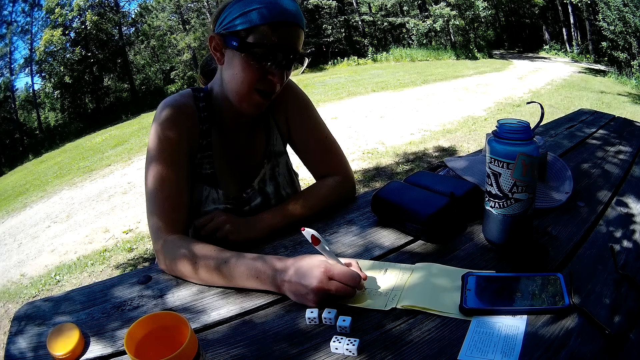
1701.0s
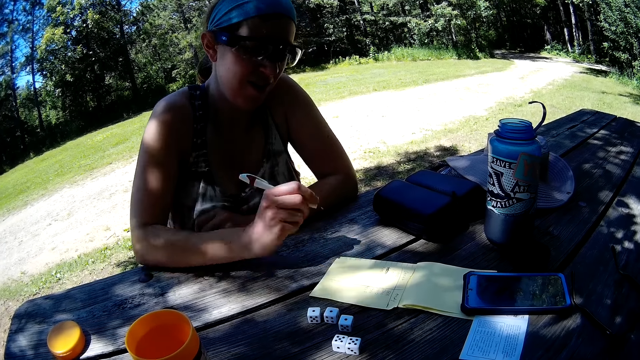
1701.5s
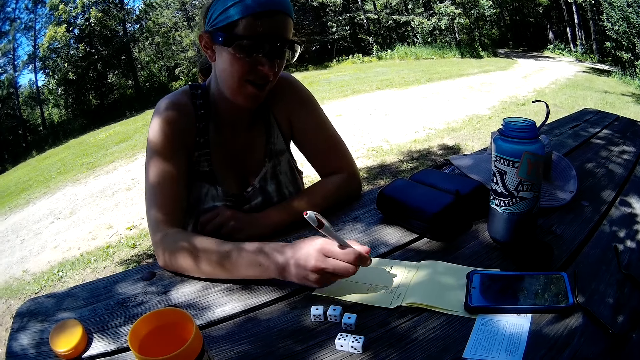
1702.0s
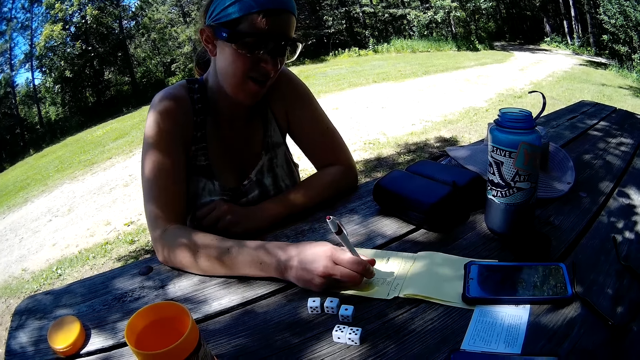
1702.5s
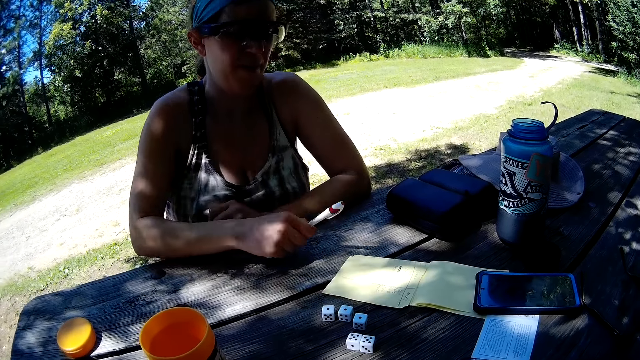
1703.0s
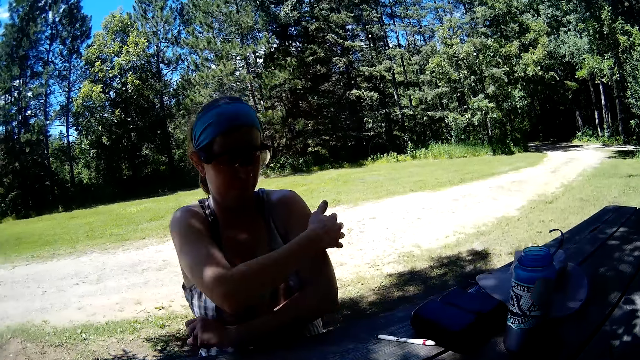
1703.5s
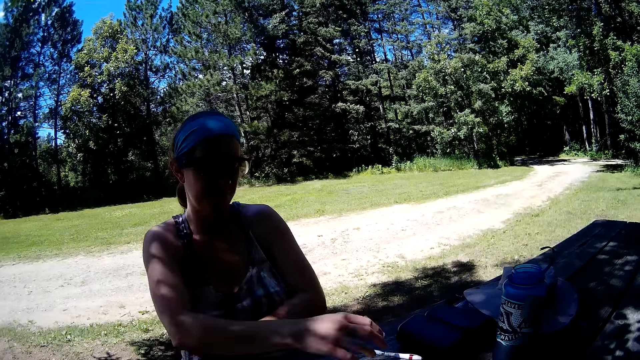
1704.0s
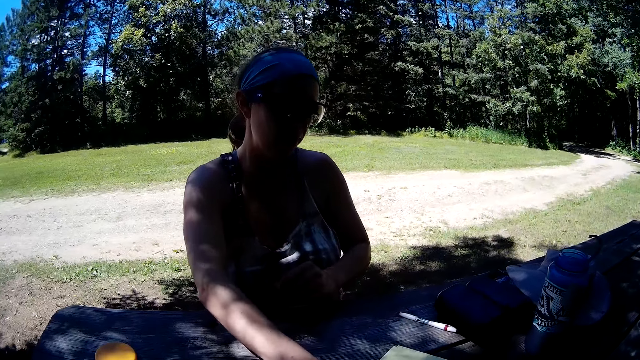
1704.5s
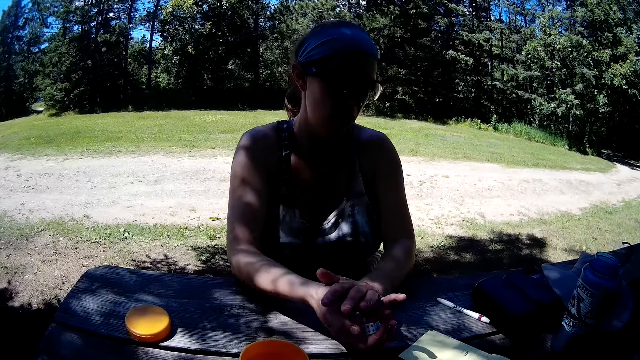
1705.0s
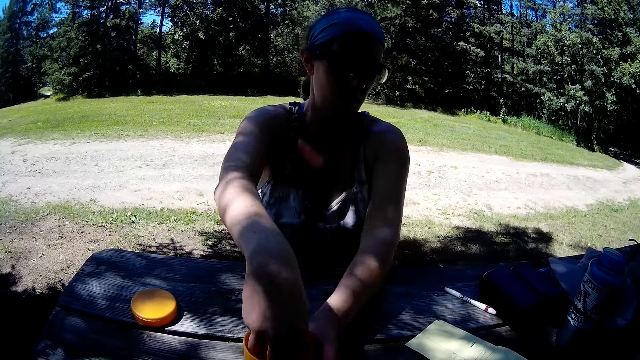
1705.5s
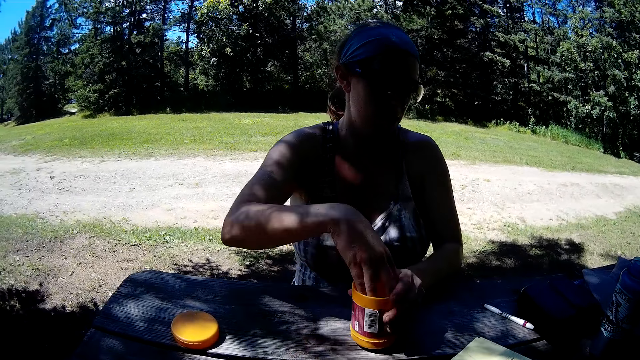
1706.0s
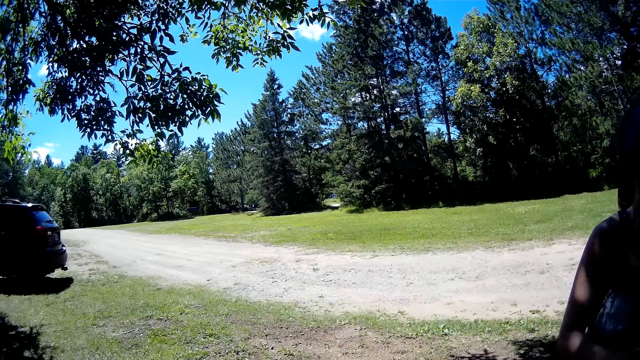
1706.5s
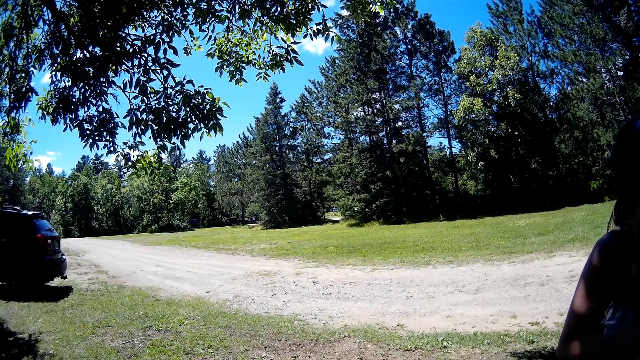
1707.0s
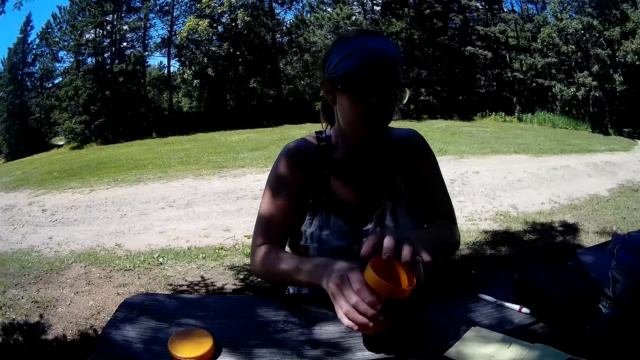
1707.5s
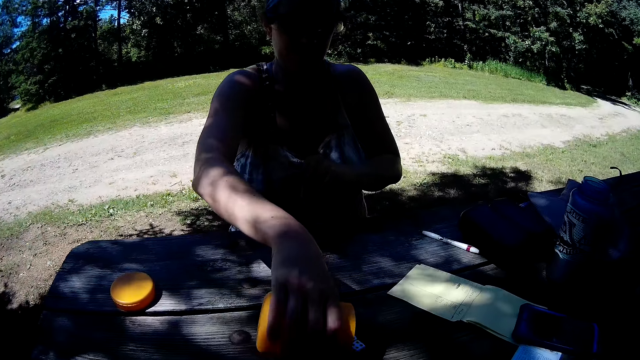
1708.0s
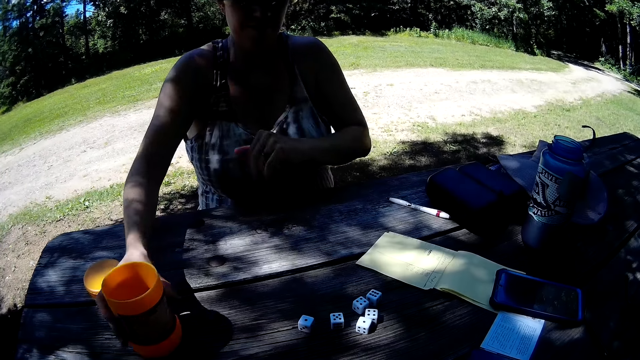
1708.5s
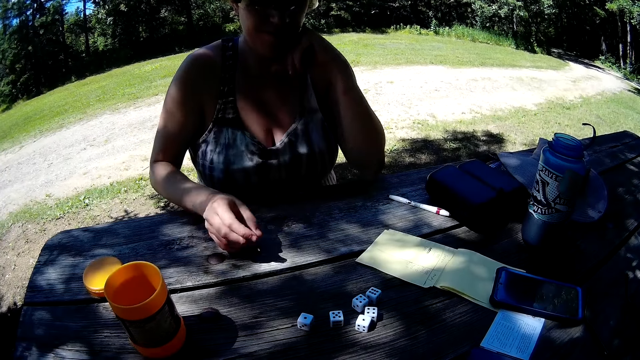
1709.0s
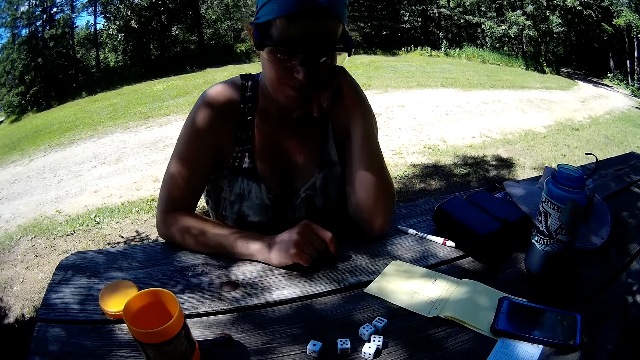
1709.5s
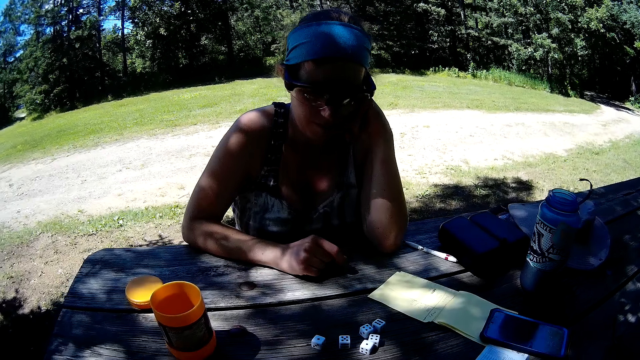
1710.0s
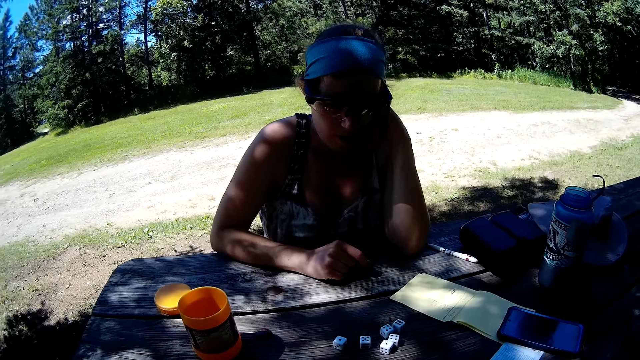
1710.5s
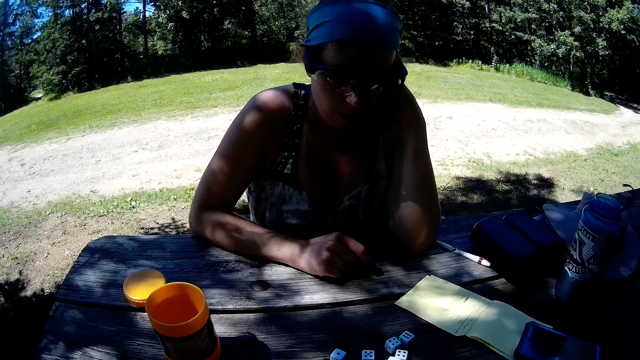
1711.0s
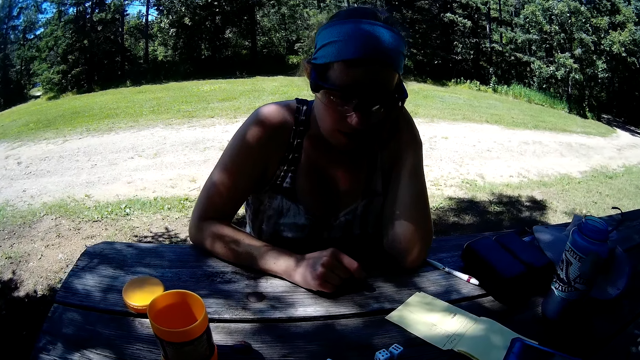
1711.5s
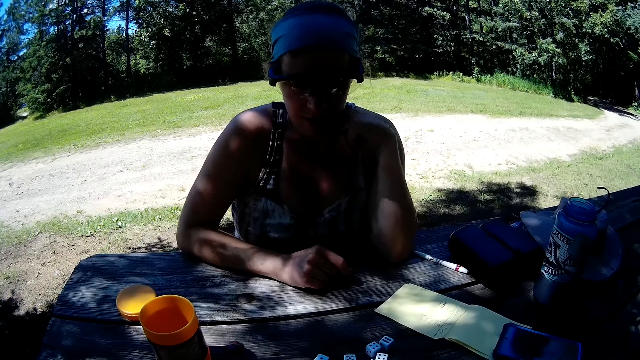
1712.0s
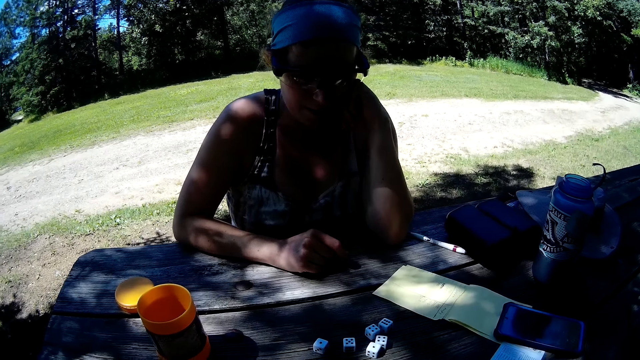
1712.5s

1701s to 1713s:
A woman drops the pen on the table. The woman picks up the dice on the table, puts the dice into the container, shakes the container with the dice, pours the dice on the table and drops the container on the table.

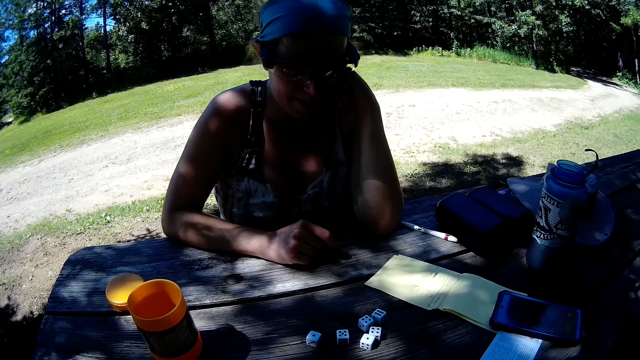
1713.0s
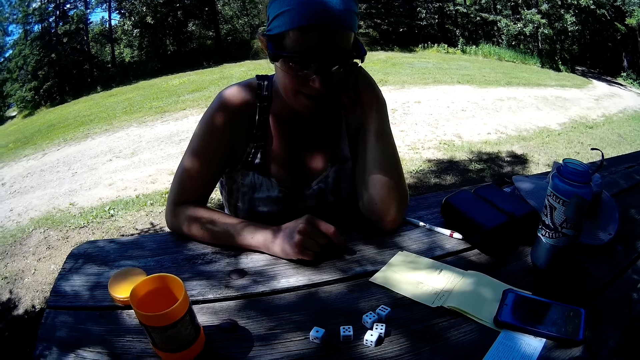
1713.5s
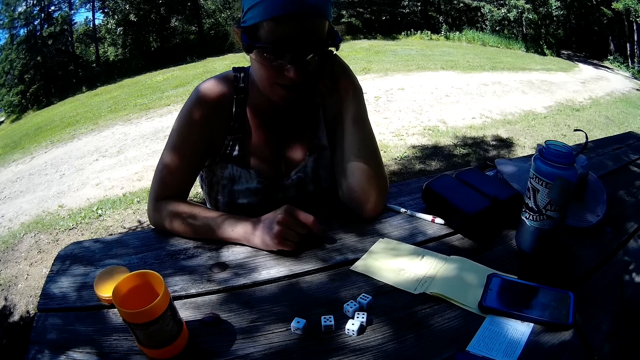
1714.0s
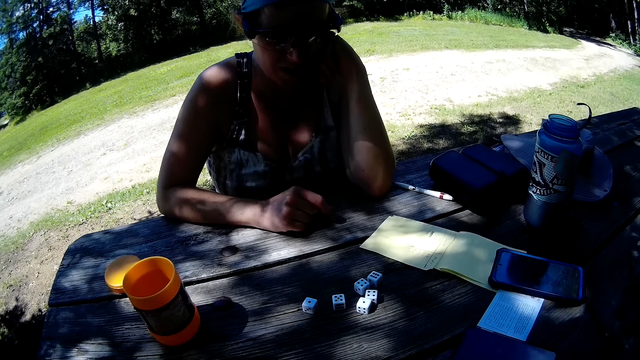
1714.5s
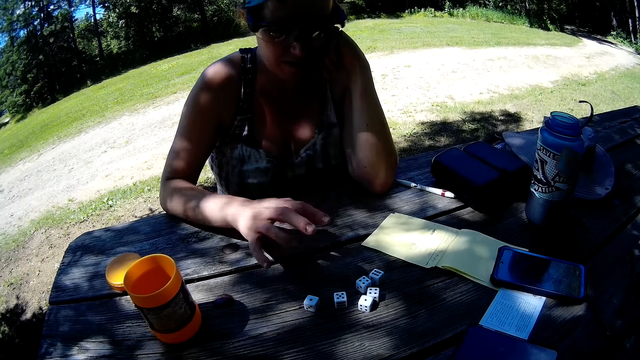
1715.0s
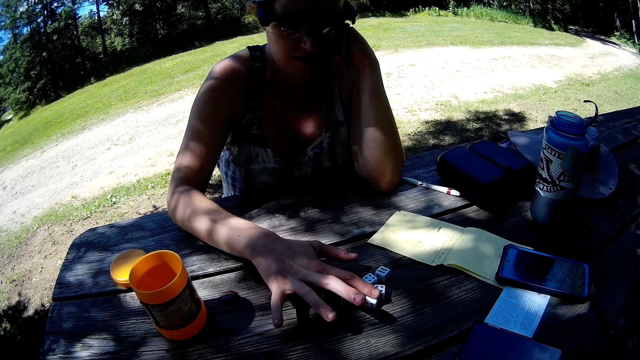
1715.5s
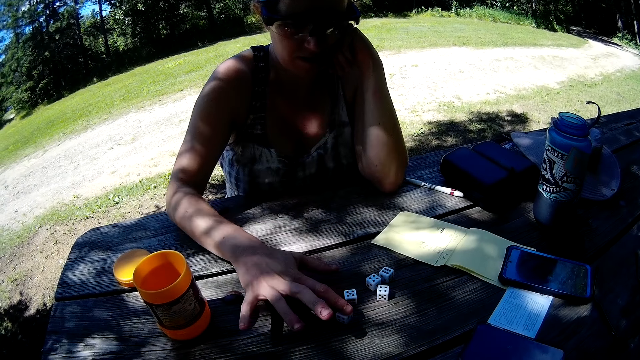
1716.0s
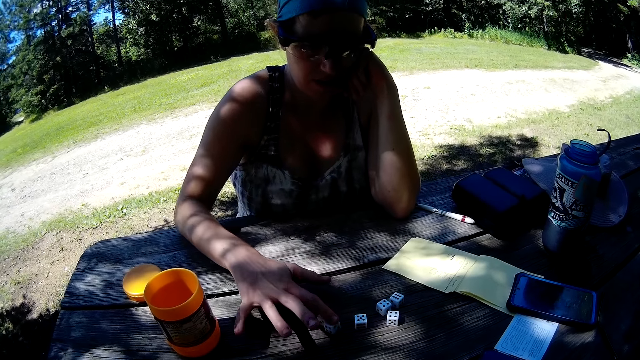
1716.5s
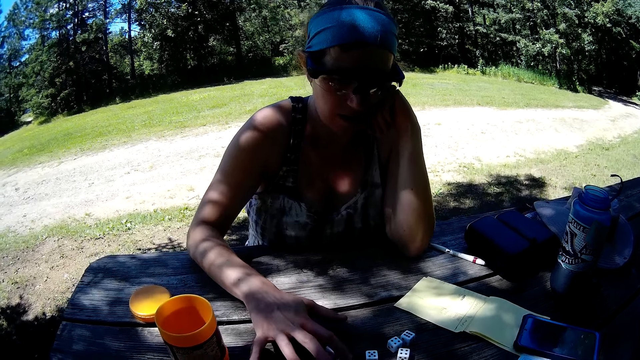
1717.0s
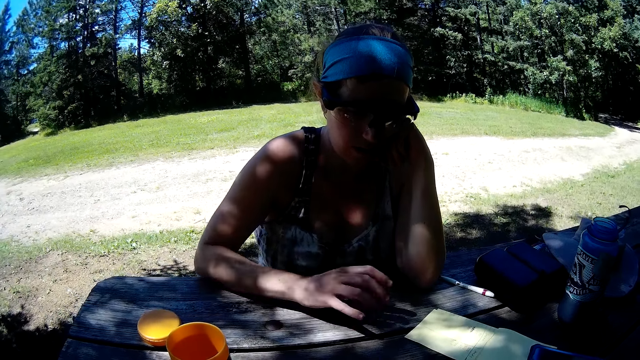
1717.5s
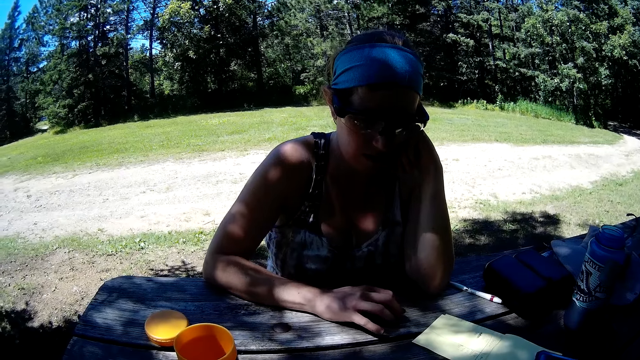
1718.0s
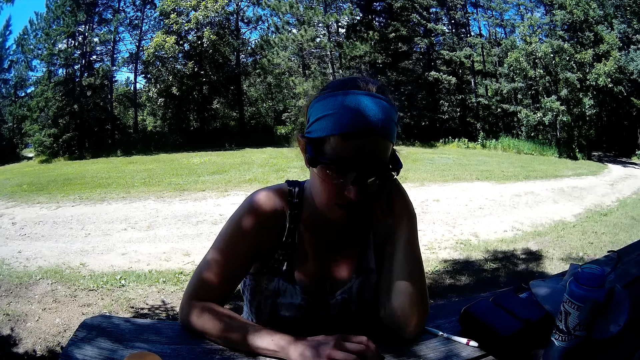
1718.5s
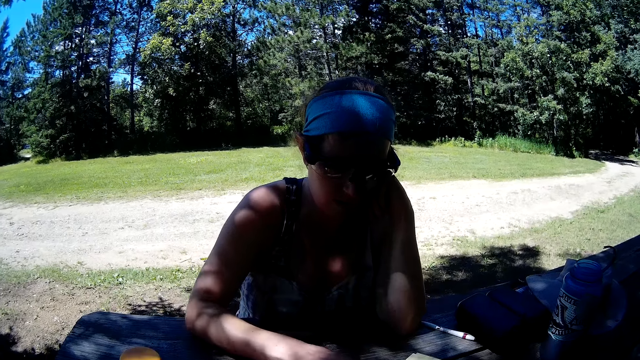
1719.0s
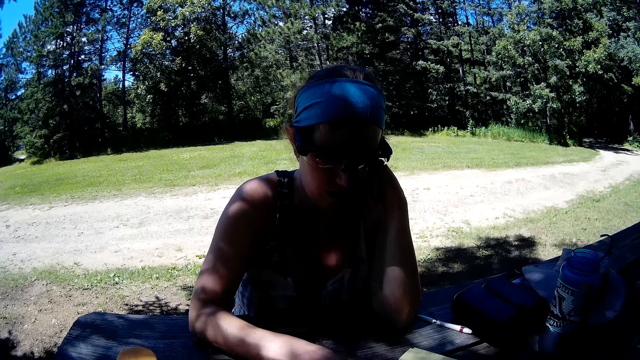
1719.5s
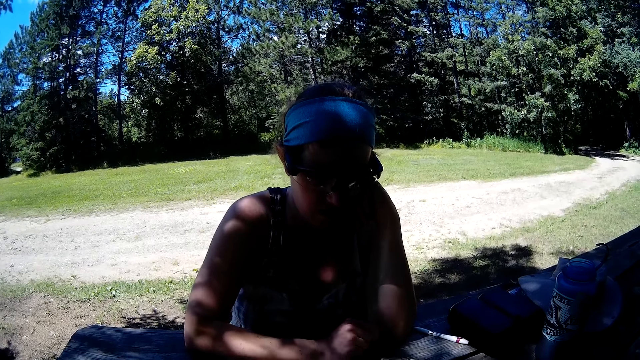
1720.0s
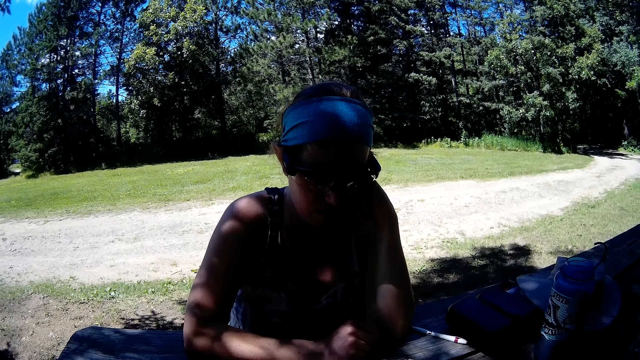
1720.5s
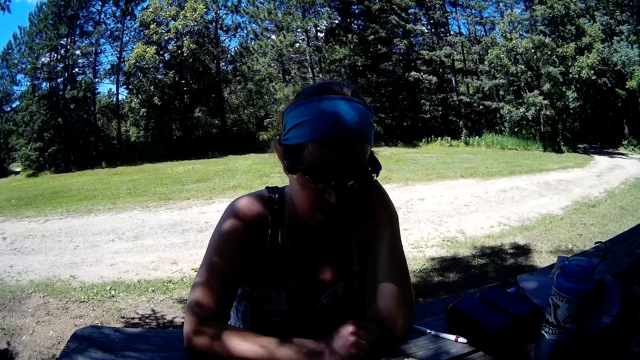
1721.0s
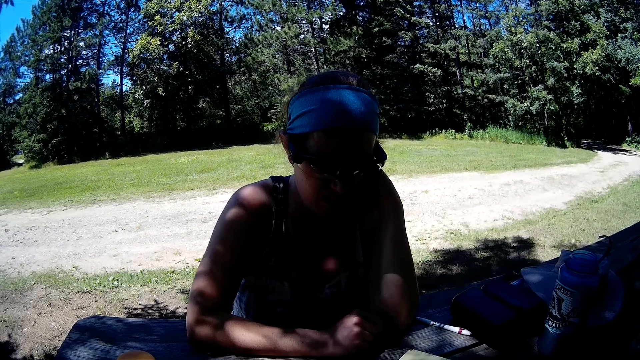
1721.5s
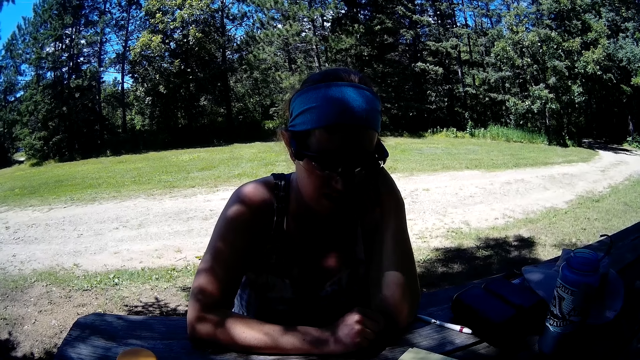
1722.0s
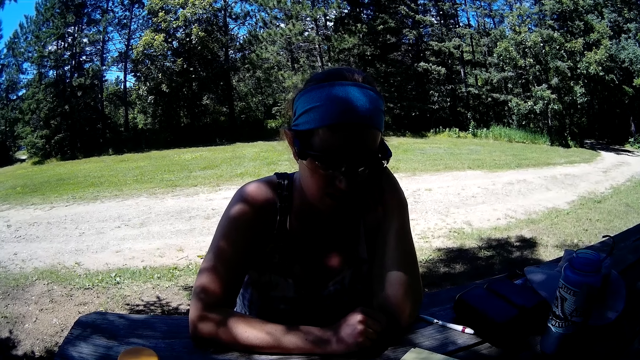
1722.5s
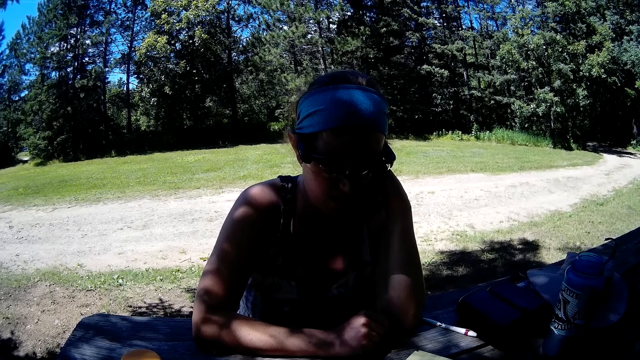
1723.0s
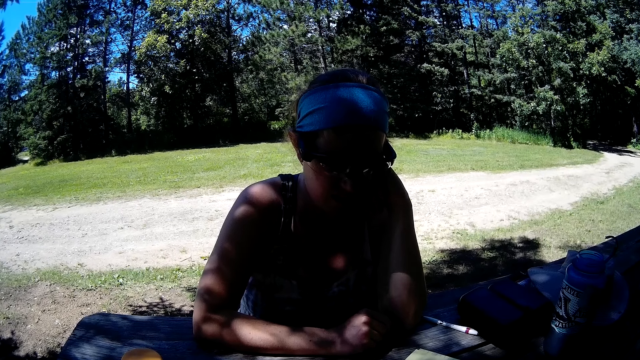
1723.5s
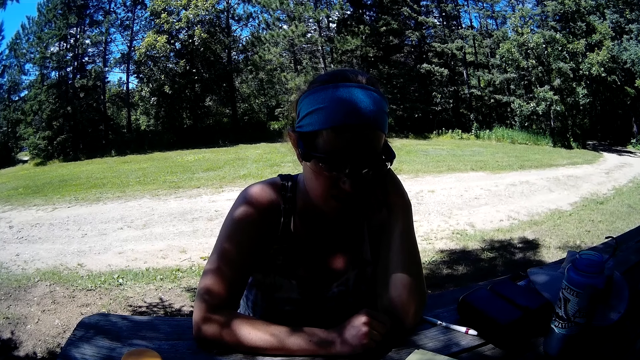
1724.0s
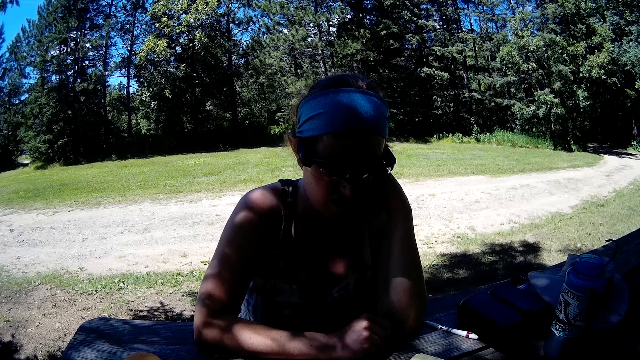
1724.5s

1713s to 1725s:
The woman moves a die on the table. She taps the table with her fingers.
